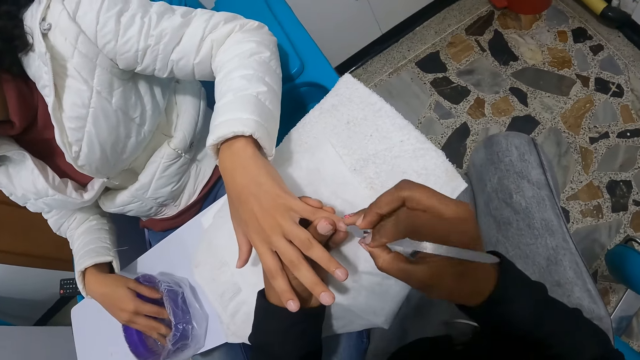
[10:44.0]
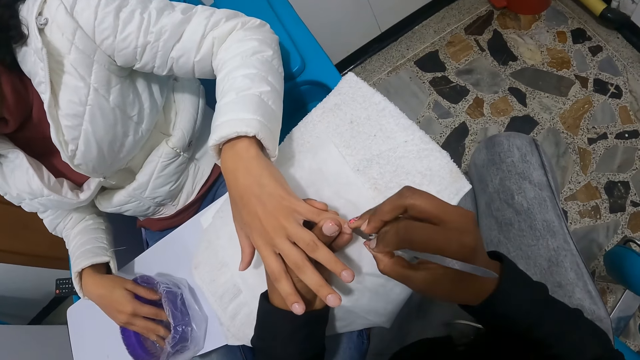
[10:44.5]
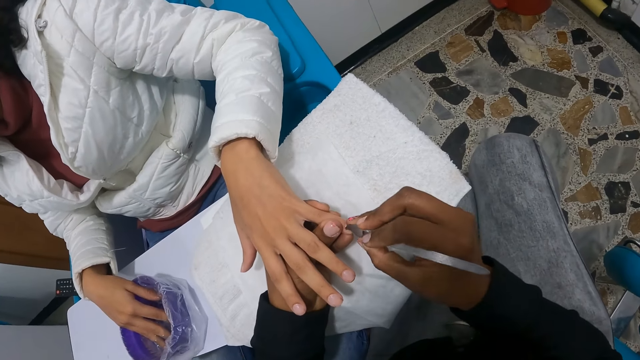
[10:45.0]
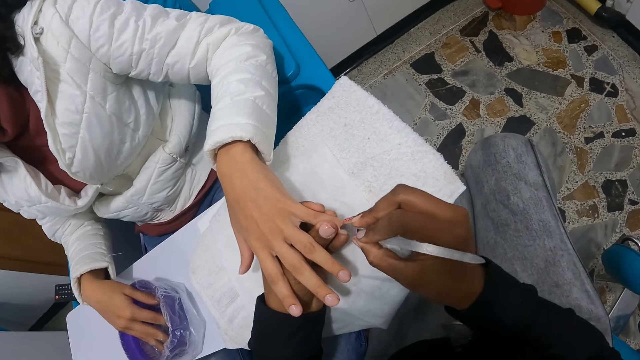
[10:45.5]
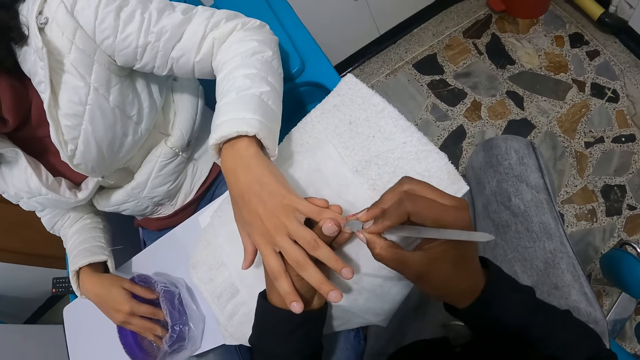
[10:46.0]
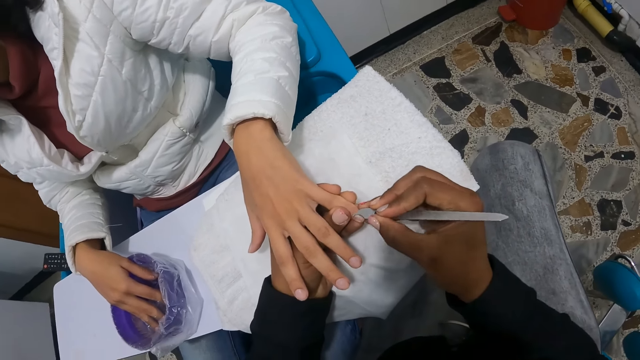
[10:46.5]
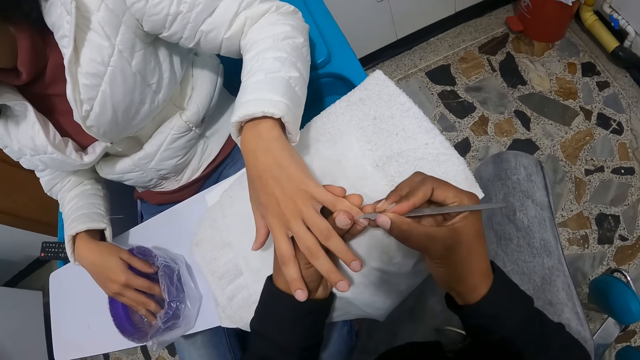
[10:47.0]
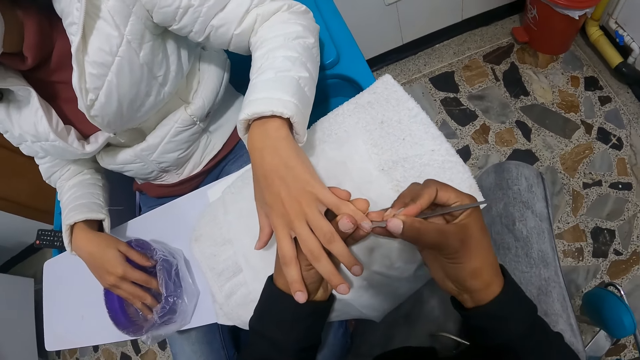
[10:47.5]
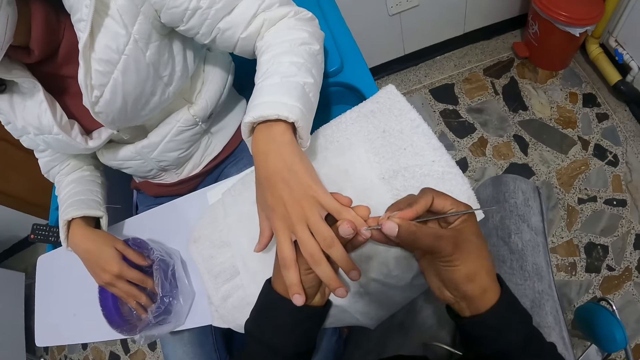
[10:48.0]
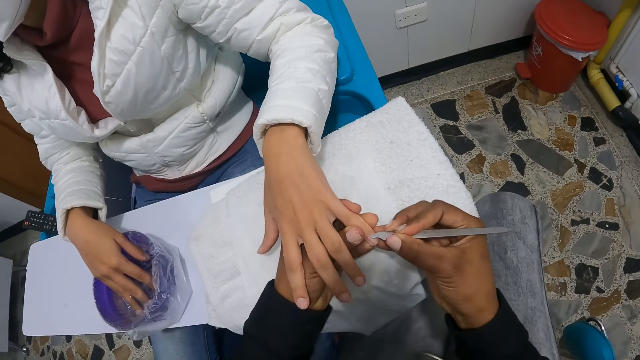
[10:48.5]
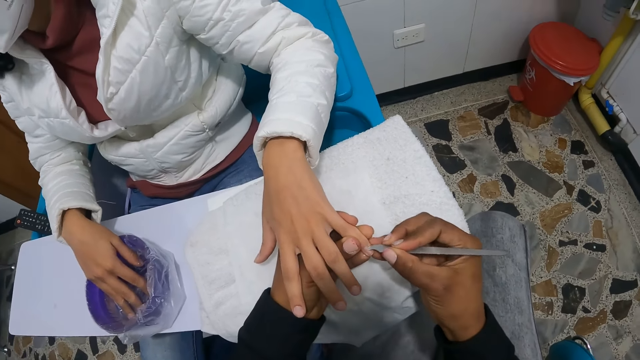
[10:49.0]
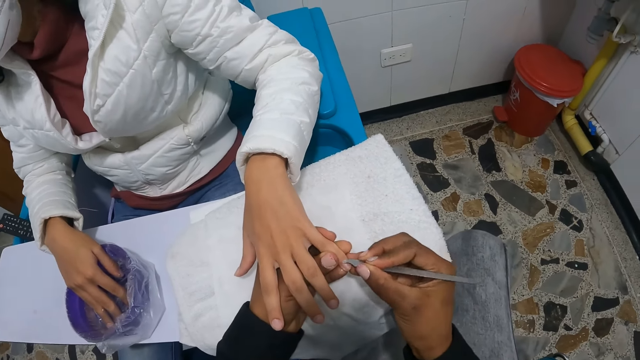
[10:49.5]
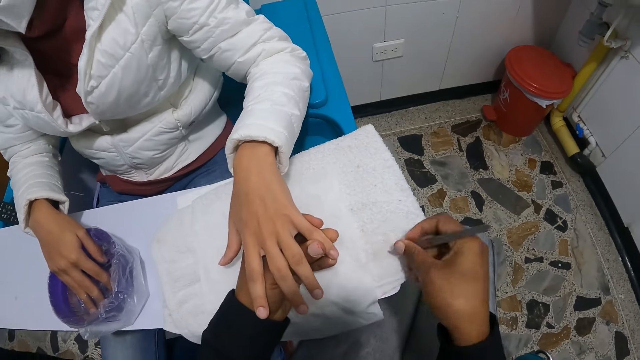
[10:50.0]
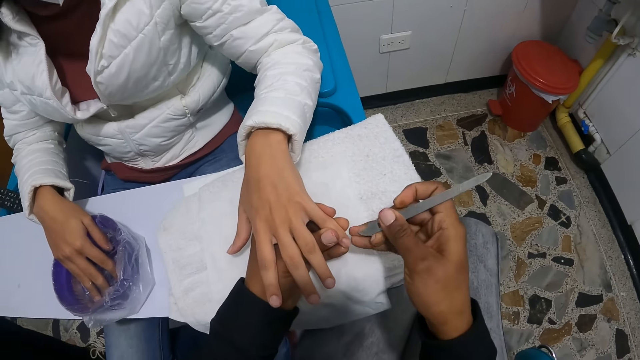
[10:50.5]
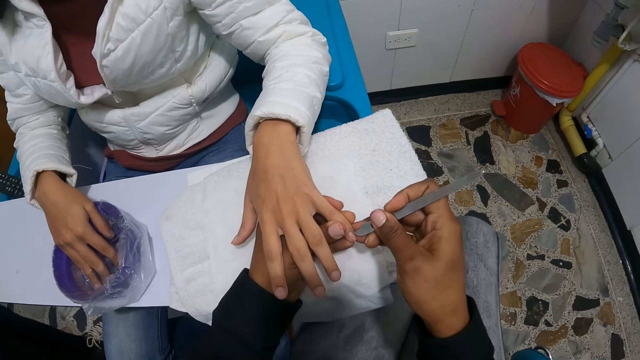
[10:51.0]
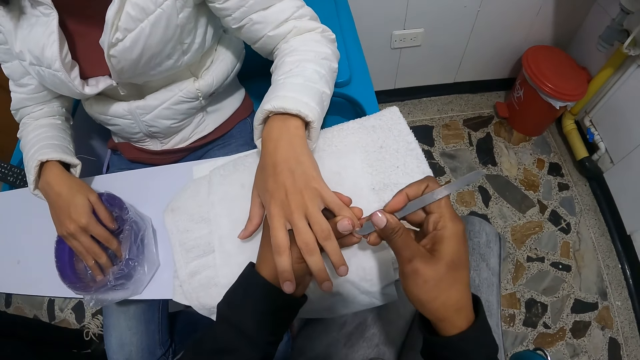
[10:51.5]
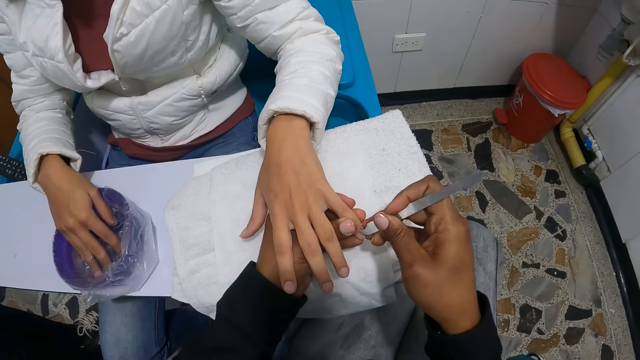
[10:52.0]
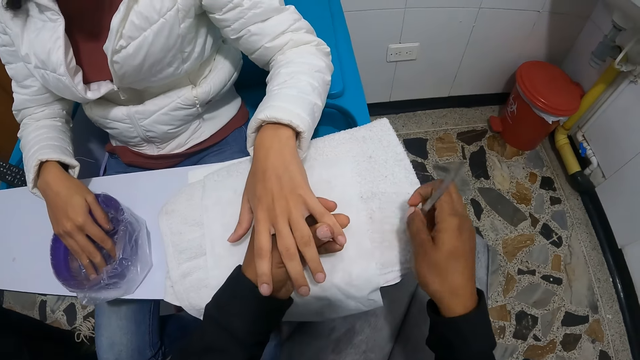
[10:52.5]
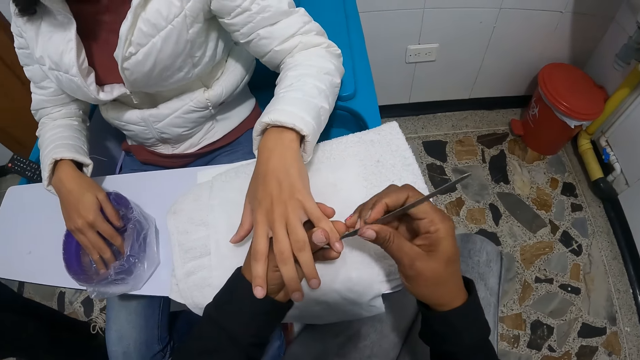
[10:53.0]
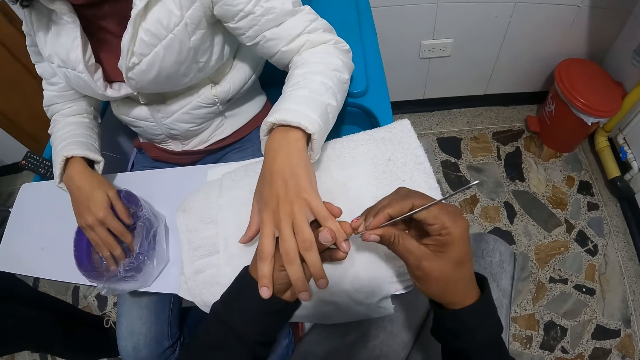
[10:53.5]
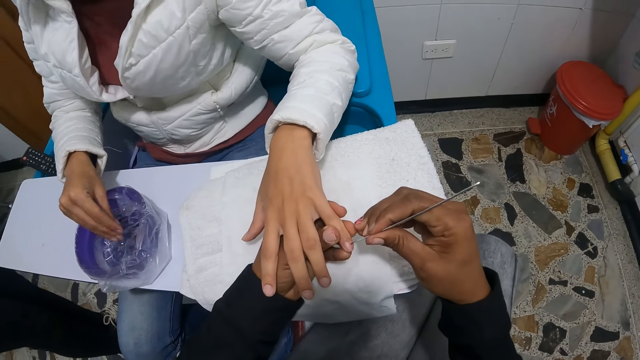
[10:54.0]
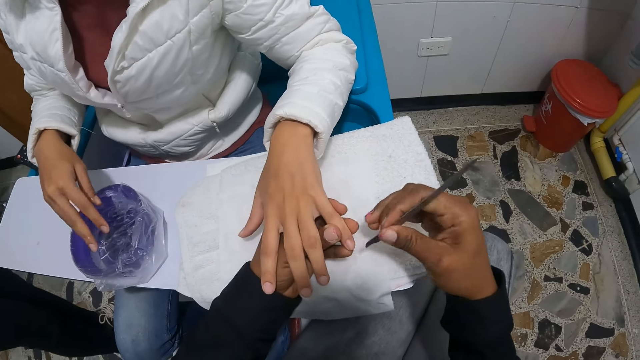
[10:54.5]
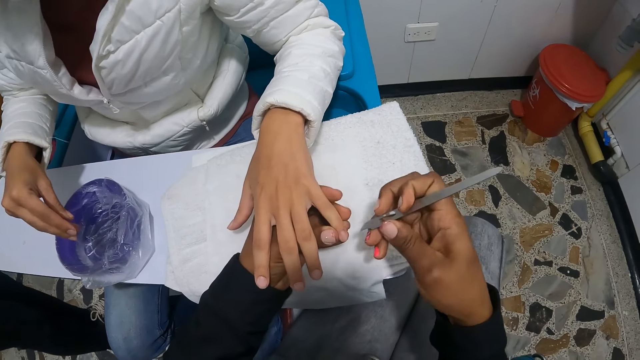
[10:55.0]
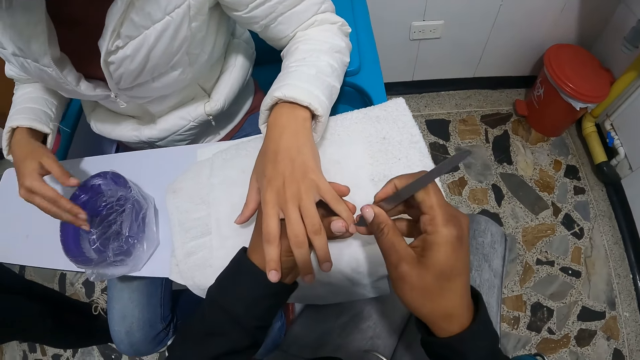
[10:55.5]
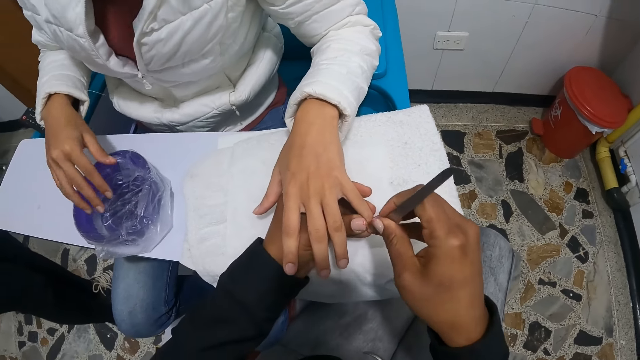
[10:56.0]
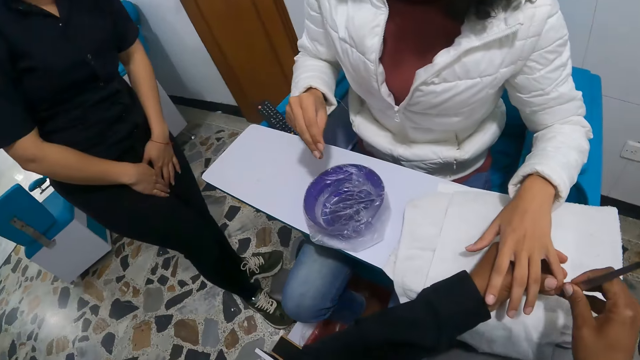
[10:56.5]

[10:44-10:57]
The camera wearer files the nail. She wipes the metal on the paper. She files the nail. She cleans the nails on the left hand of a woman with the nail cutter in her right hand. The woman removes her right hand from the bowl of water. The woman shakes the hand outside the water.

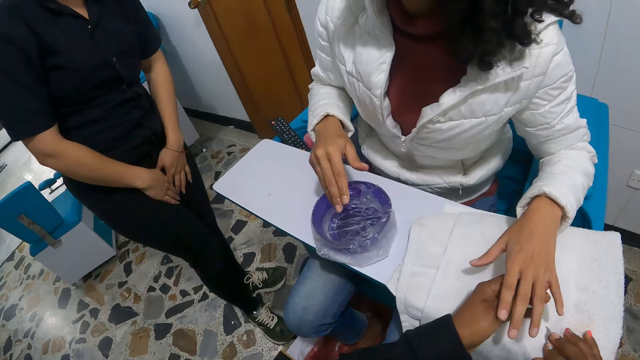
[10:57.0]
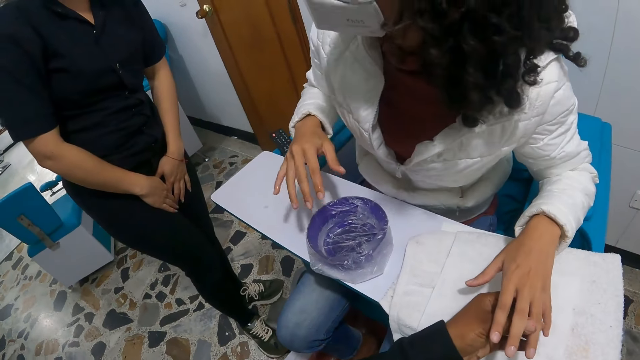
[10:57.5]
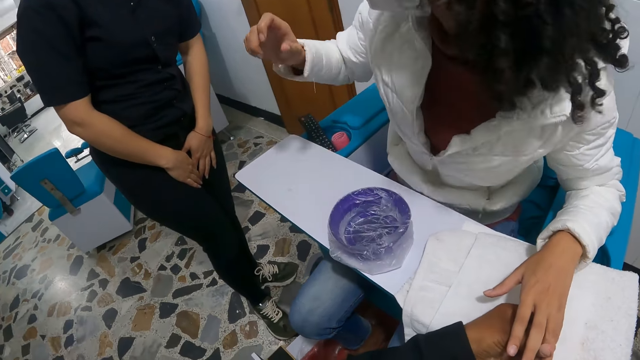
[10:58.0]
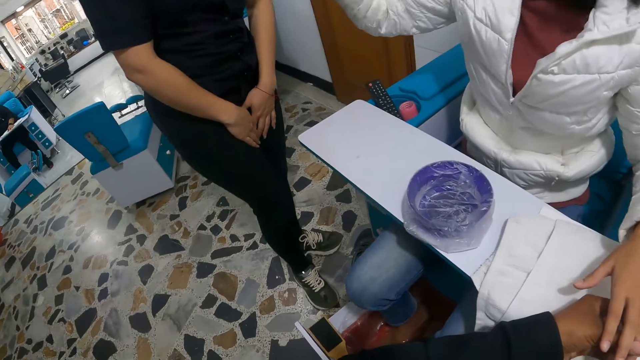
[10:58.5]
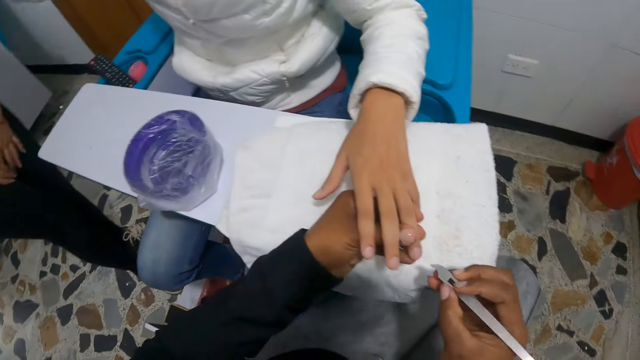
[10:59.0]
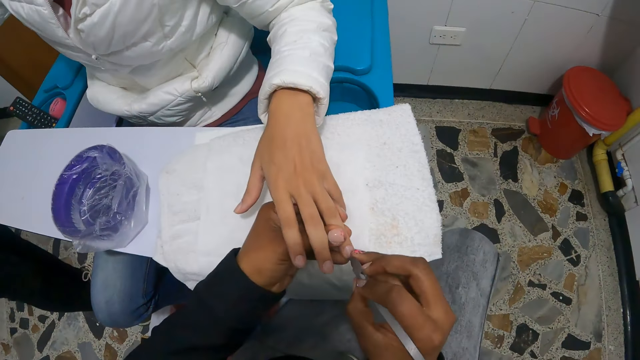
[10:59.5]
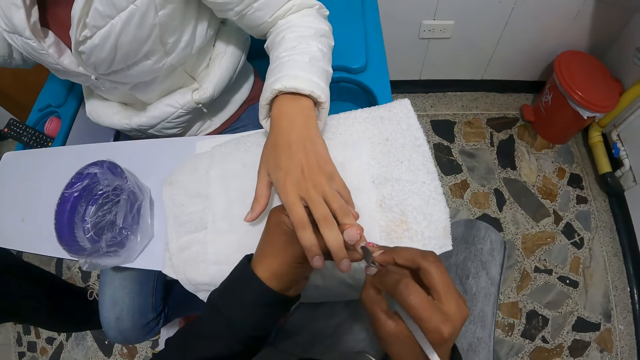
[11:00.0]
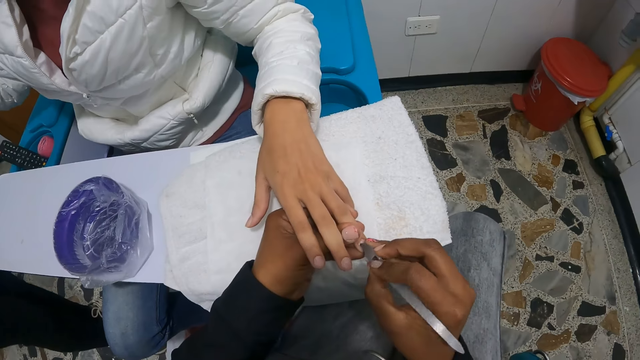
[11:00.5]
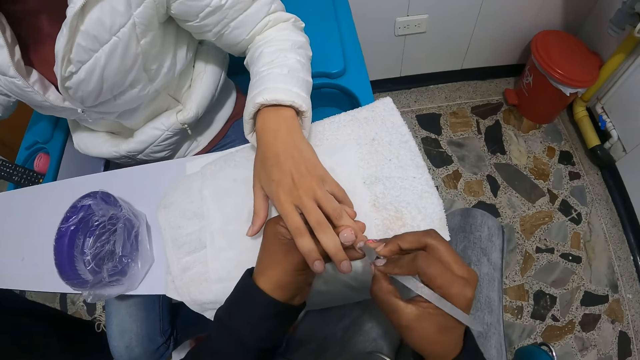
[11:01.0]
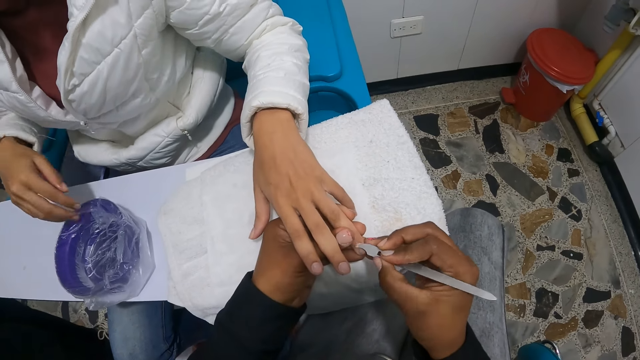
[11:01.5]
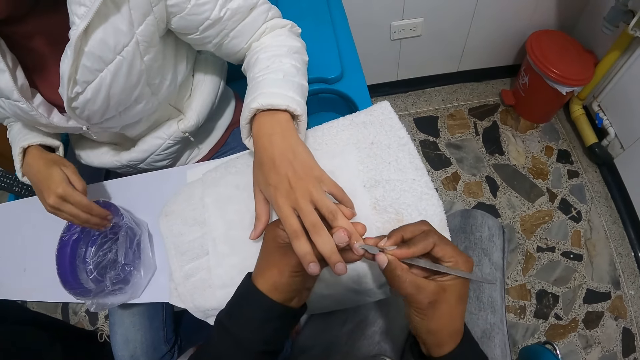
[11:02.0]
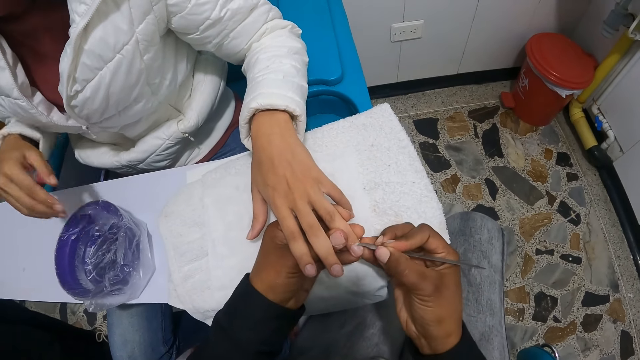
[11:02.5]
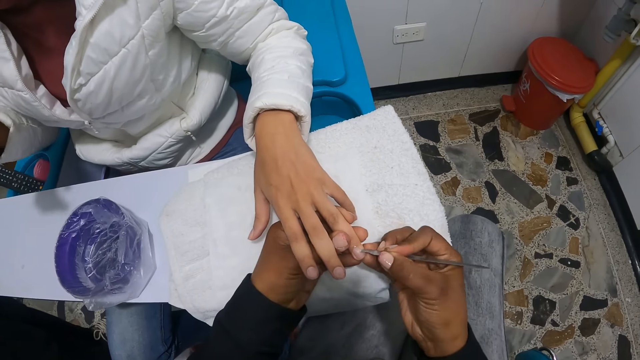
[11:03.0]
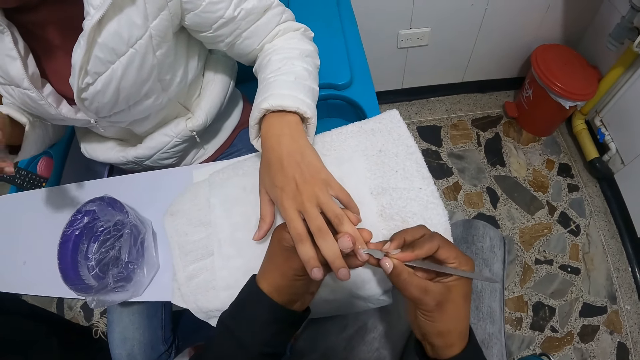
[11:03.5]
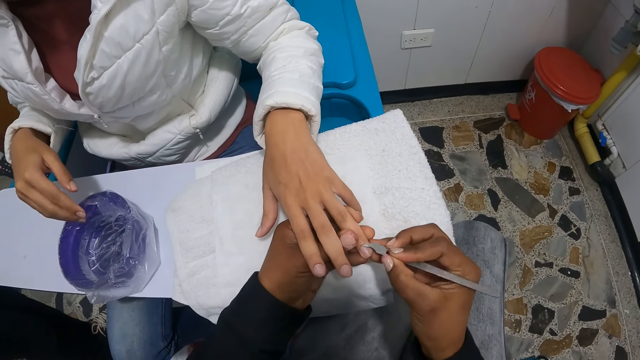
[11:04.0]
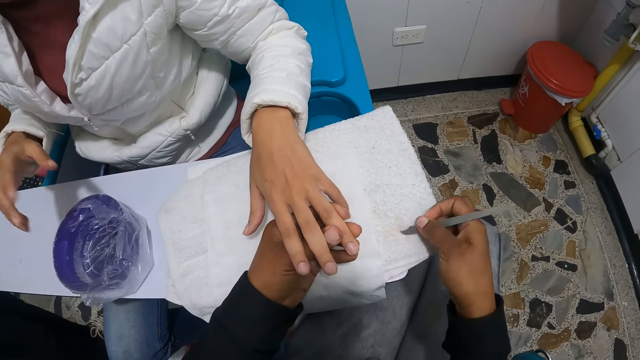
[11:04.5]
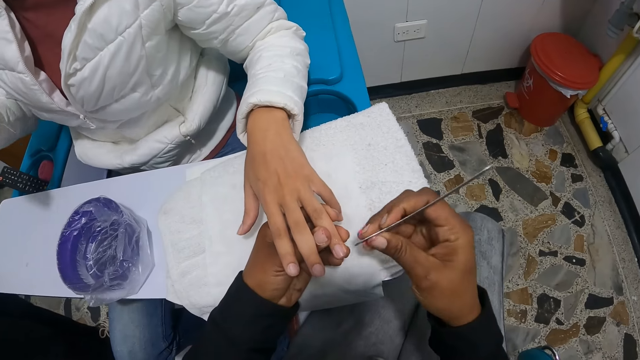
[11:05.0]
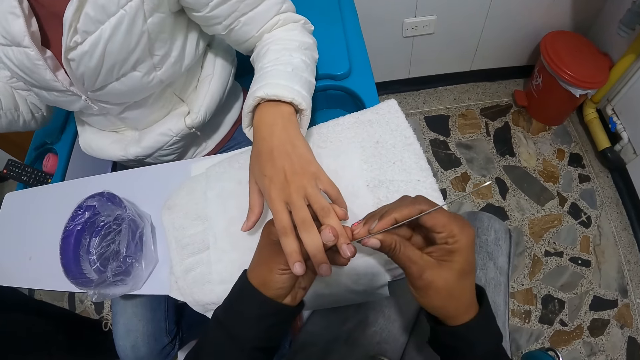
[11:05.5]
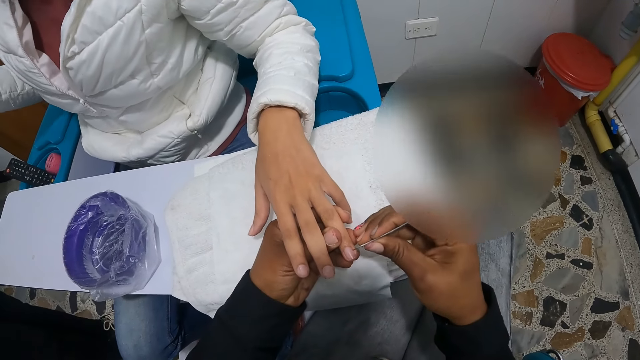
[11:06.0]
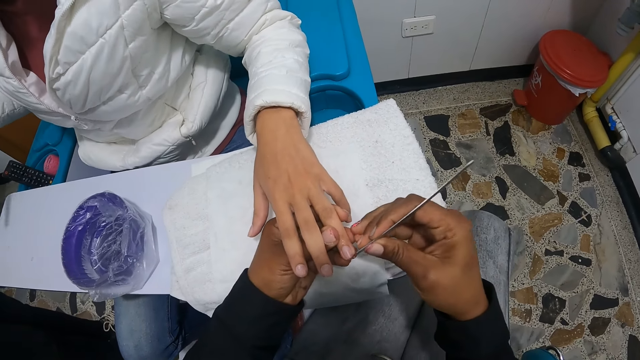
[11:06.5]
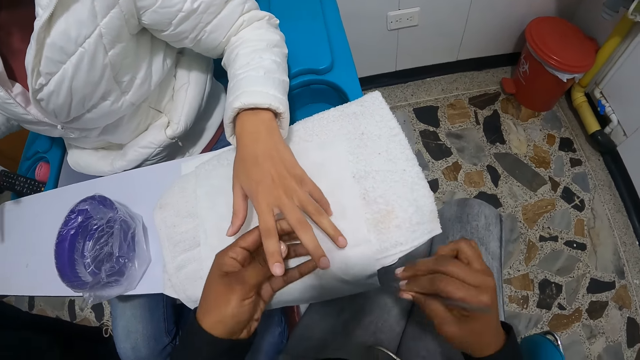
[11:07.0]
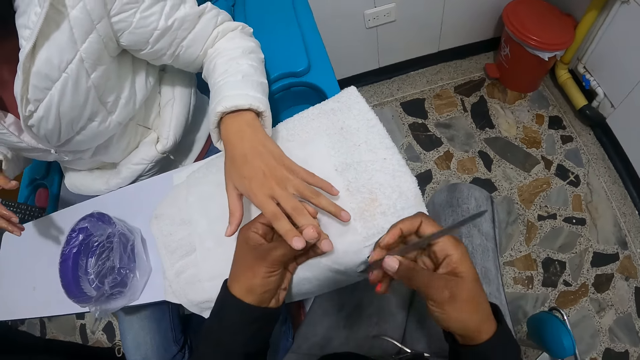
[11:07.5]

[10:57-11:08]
A woman touches the camera on the head of another woman with her right hand. The first woman moves the hand to the other woman. The first woman touches the bowl of water with her right hand. She dips the hand in the water. She moves the hand to the other woman. The camera wearer wipes the metal on the paper. They file the hand.
